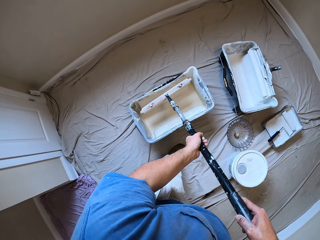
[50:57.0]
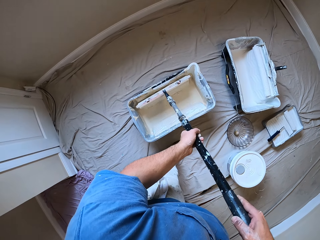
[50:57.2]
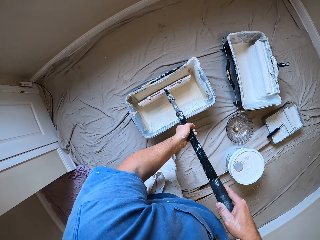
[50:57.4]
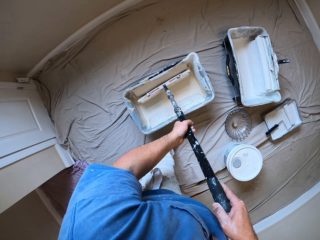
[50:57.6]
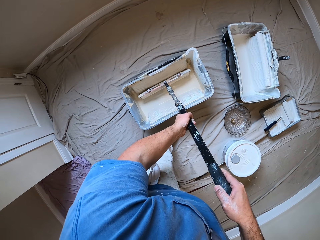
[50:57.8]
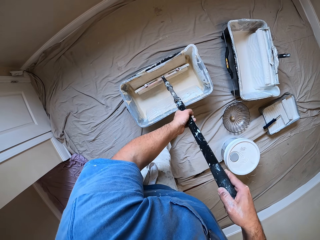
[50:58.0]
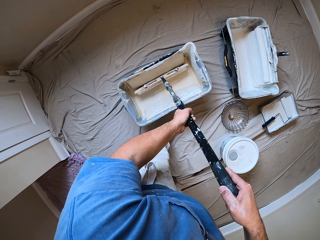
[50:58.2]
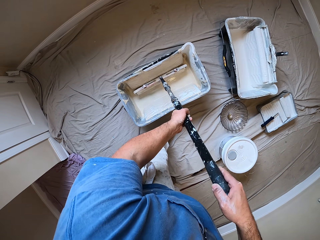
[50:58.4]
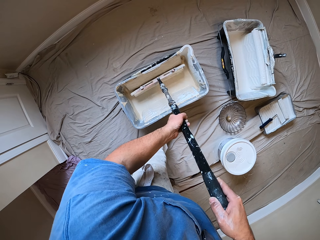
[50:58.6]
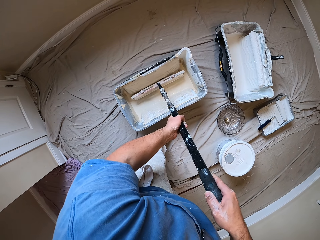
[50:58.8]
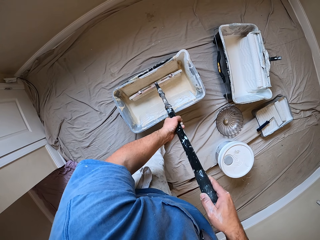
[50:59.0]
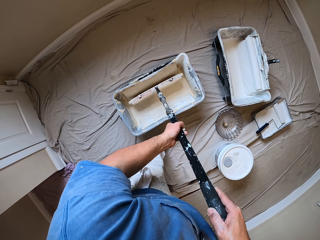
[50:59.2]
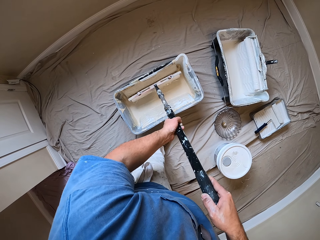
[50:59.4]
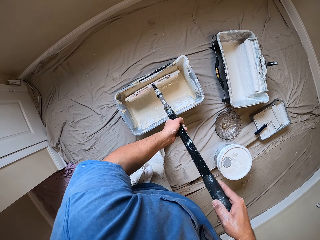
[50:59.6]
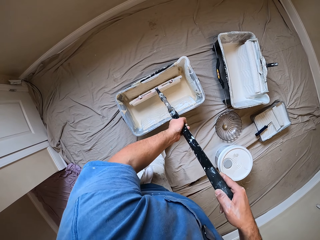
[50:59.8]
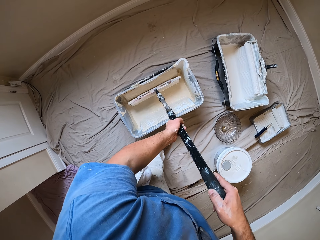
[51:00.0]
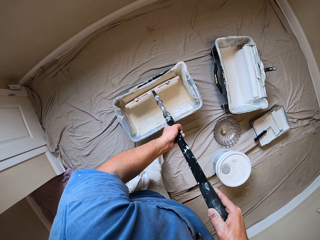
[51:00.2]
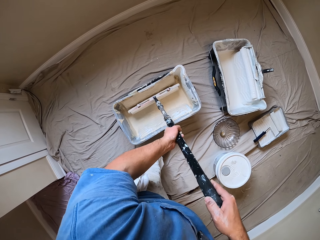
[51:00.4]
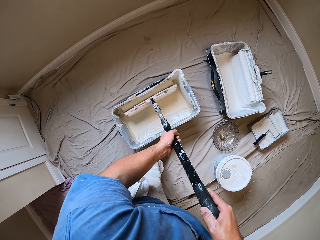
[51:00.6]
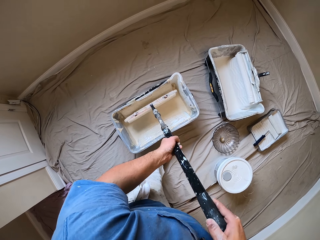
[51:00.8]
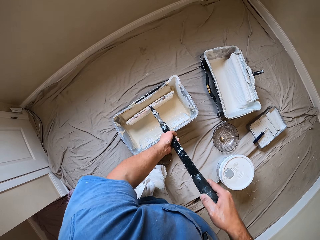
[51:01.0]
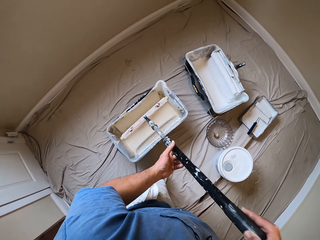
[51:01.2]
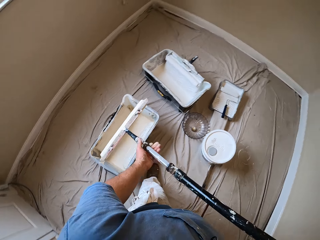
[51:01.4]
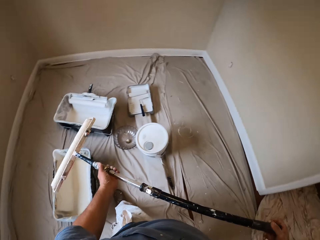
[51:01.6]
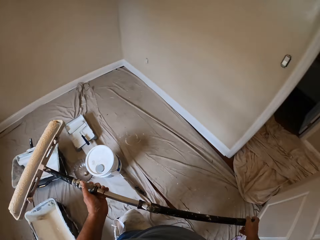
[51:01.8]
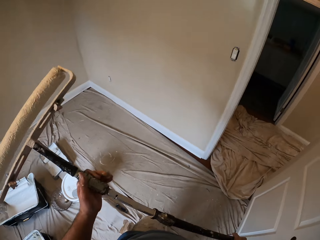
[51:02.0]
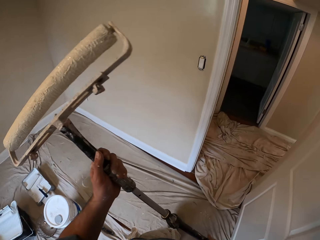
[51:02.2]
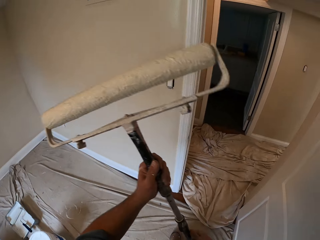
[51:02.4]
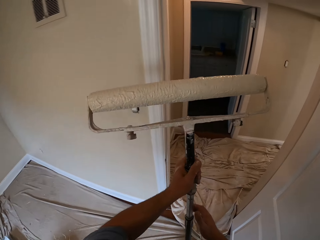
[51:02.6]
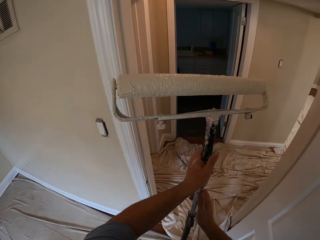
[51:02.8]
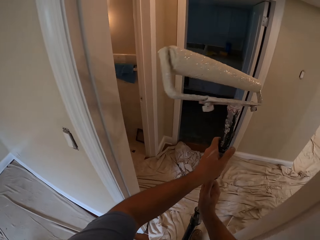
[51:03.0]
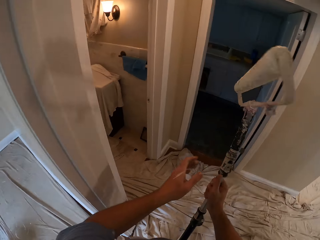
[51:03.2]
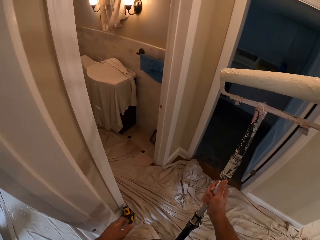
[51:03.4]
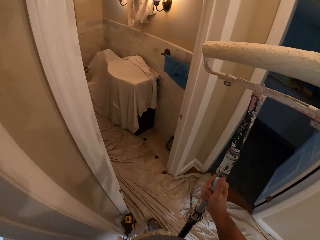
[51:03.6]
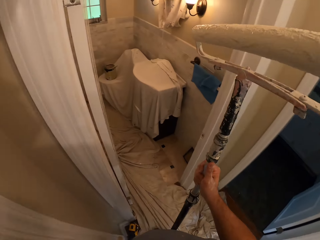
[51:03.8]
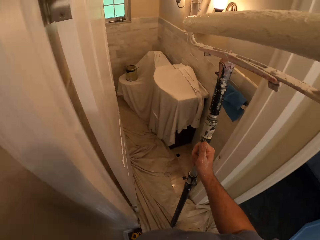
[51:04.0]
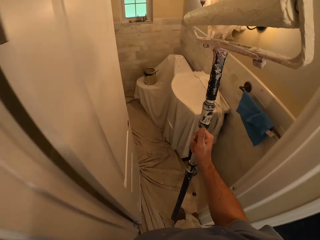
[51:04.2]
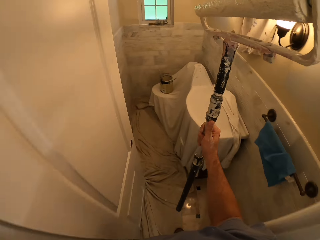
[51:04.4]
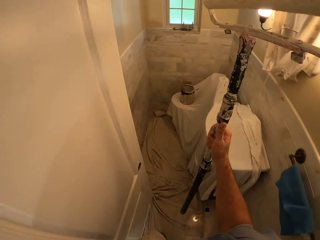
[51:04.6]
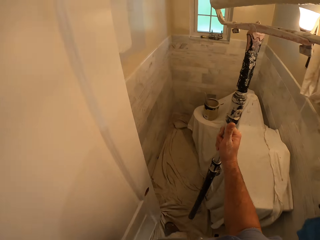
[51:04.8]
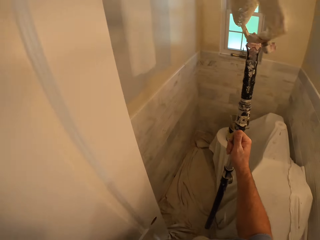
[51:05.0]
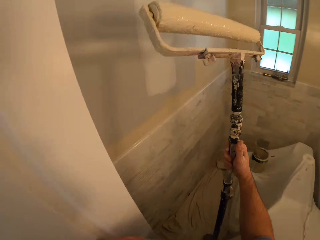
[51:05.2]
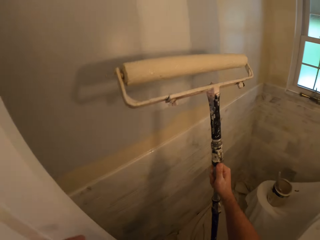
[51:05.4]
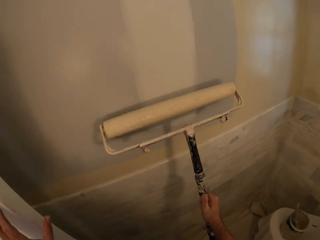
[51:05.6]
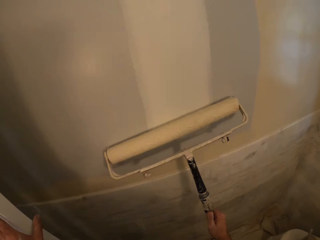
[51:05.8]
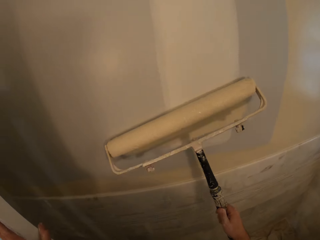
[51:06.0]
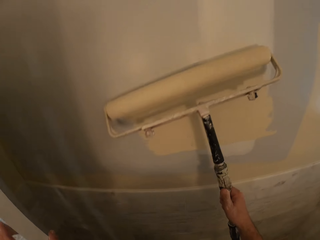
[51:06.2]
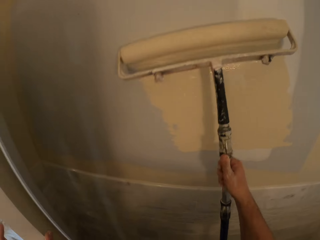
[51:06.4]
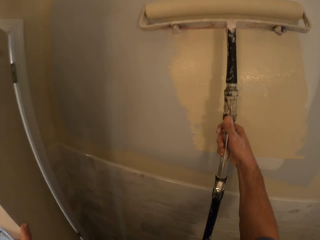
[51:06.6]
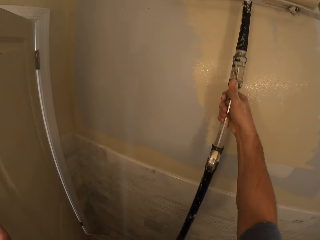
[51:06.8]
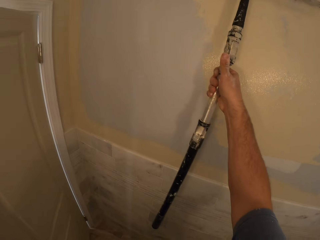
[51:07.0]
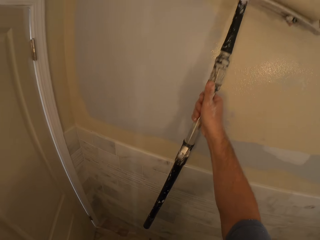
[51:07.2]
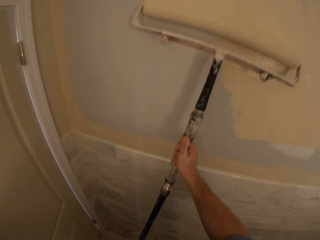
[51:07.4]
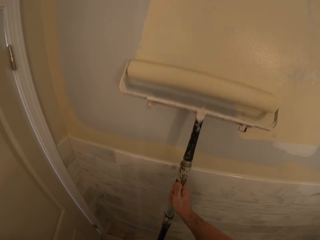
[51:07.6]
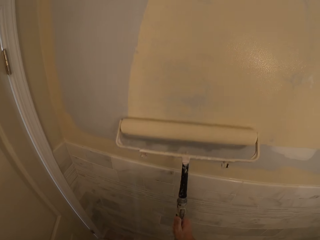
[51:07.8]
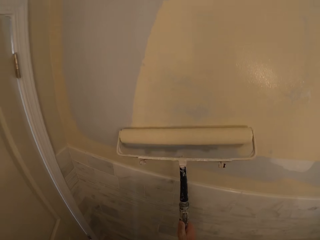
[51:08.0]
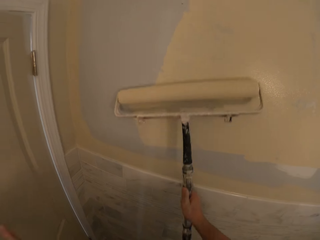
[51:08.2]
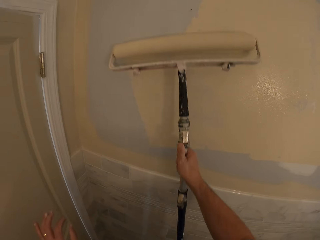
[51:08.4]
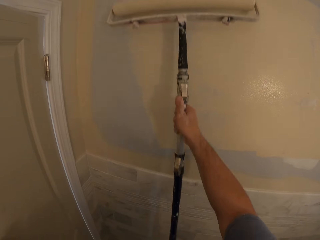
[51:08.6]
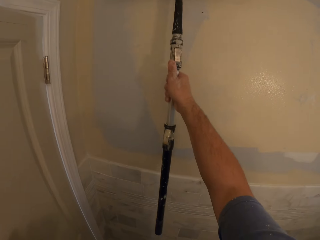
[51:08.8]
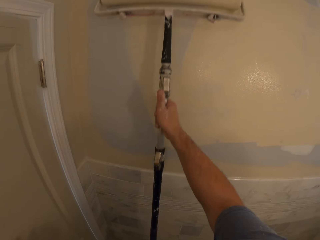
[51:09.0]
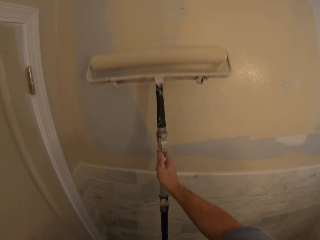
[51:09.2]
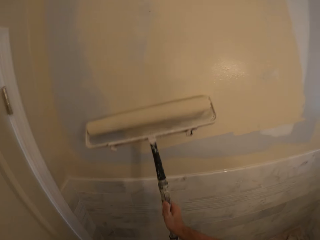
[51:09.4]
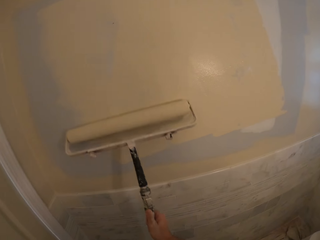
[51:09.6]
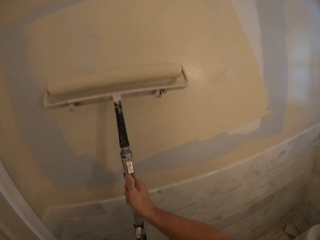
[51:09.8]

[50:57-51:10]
The camera wearer continuously dips the paint roller into a paint container. He rolls the roller into the paint. He removes the paint roller from the paint container and walks to the other room with the paint roller in his hands. He paints the wall of the room with the paint roller.

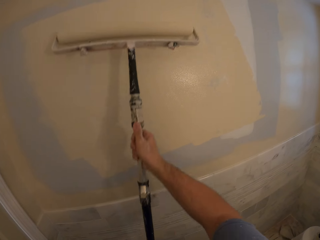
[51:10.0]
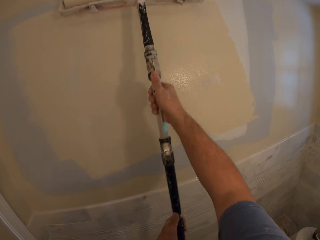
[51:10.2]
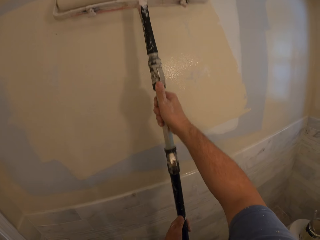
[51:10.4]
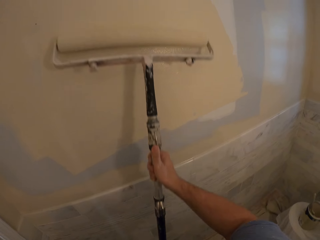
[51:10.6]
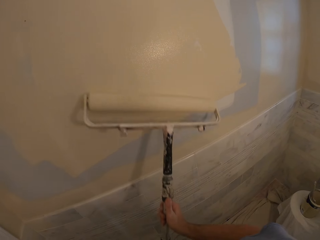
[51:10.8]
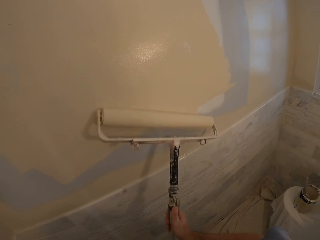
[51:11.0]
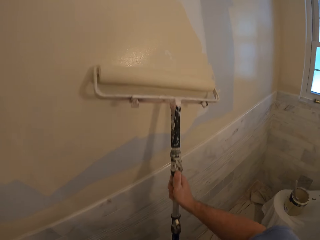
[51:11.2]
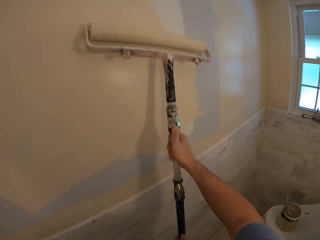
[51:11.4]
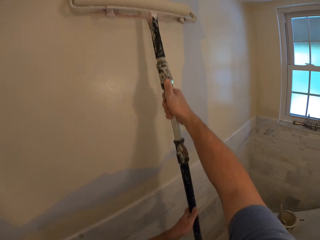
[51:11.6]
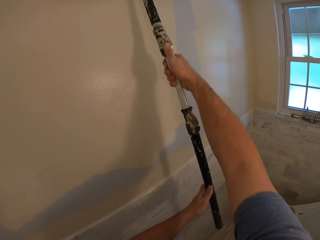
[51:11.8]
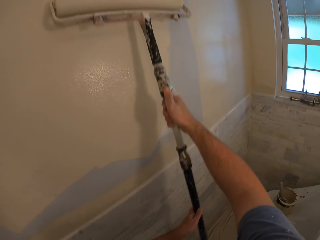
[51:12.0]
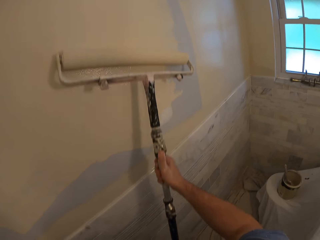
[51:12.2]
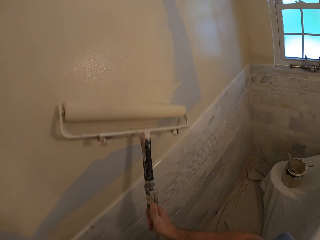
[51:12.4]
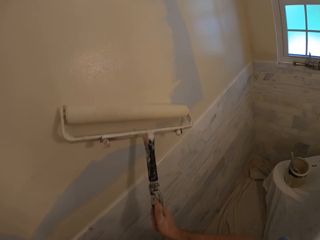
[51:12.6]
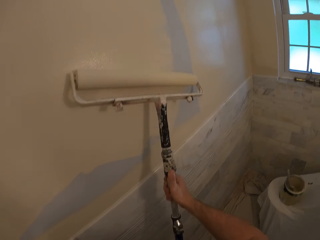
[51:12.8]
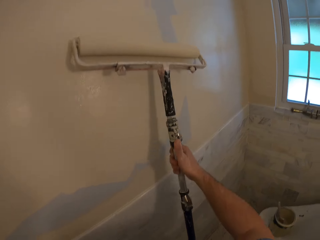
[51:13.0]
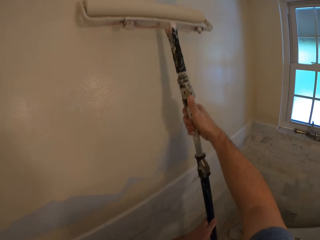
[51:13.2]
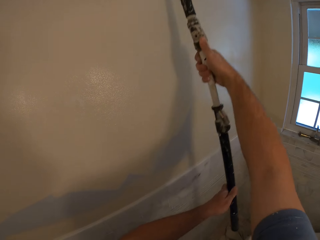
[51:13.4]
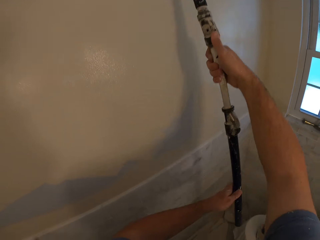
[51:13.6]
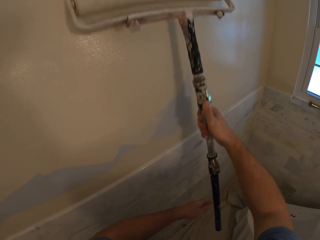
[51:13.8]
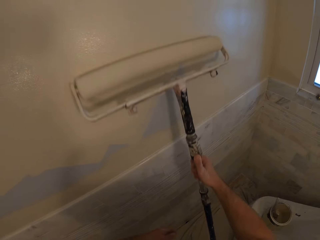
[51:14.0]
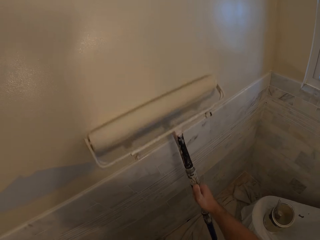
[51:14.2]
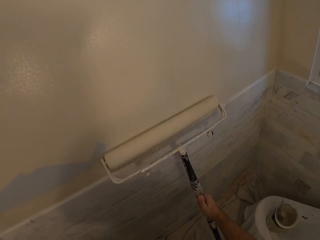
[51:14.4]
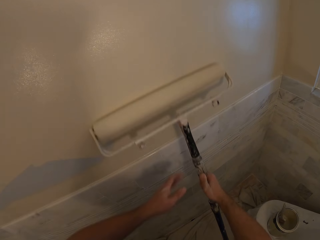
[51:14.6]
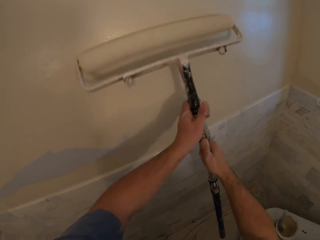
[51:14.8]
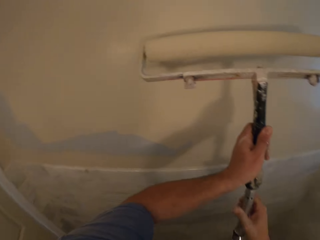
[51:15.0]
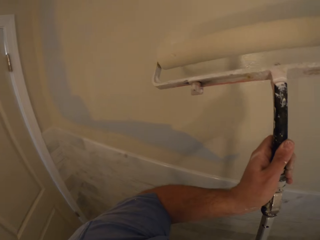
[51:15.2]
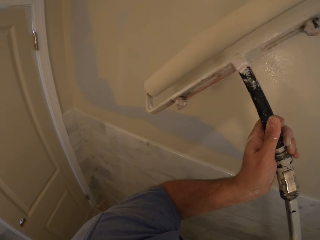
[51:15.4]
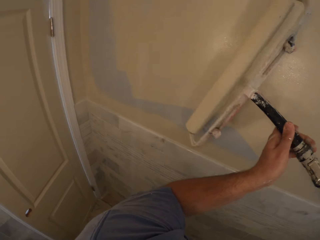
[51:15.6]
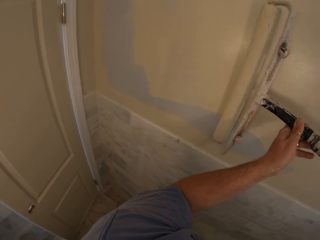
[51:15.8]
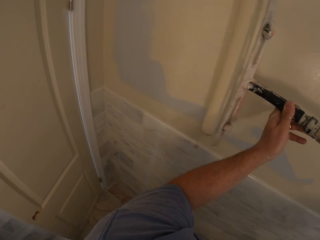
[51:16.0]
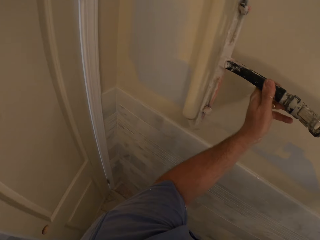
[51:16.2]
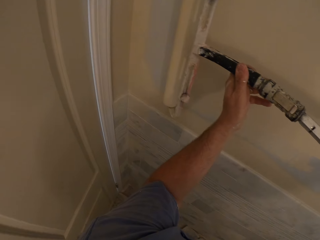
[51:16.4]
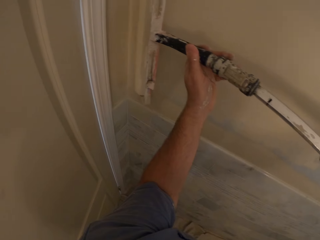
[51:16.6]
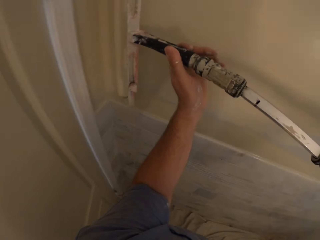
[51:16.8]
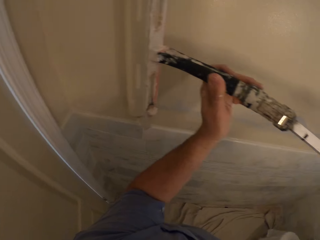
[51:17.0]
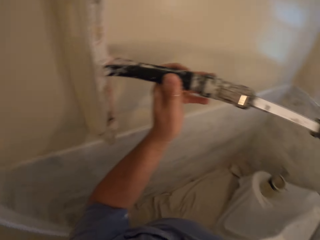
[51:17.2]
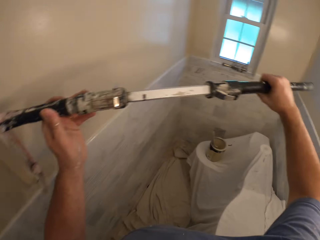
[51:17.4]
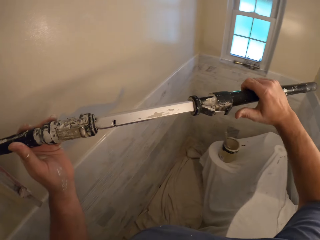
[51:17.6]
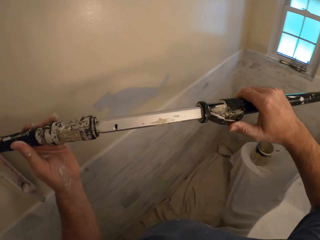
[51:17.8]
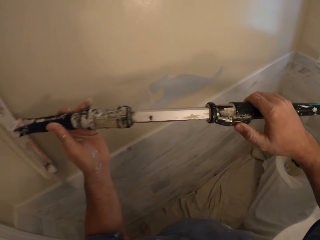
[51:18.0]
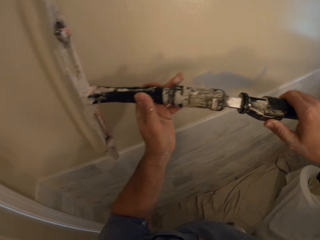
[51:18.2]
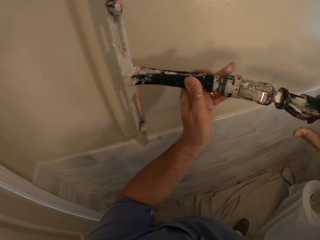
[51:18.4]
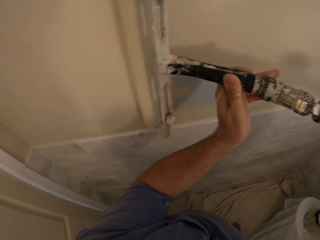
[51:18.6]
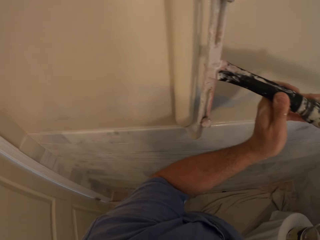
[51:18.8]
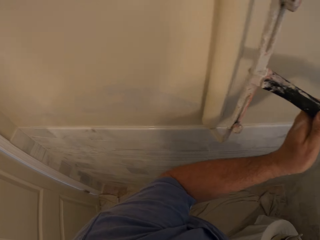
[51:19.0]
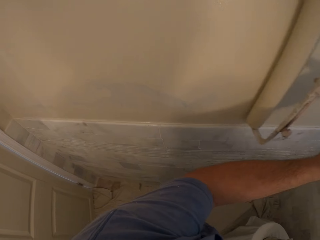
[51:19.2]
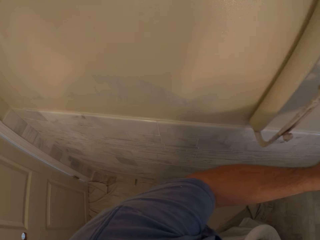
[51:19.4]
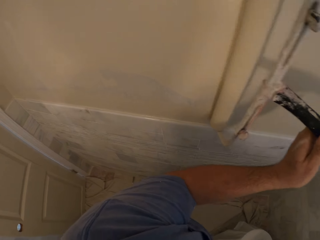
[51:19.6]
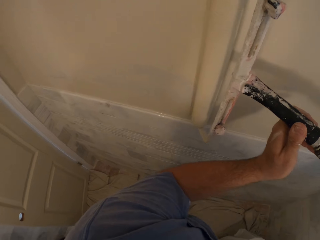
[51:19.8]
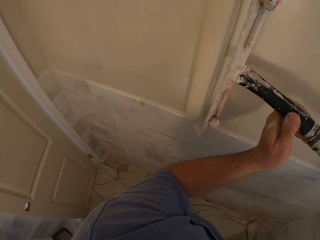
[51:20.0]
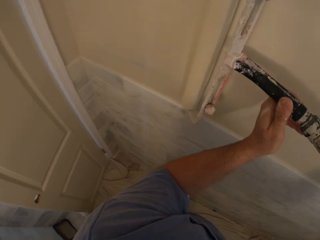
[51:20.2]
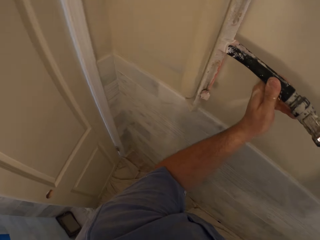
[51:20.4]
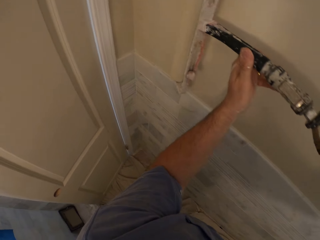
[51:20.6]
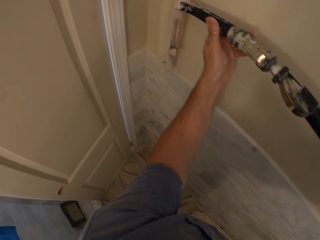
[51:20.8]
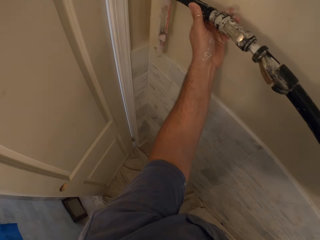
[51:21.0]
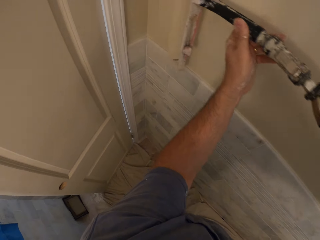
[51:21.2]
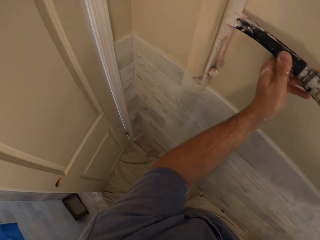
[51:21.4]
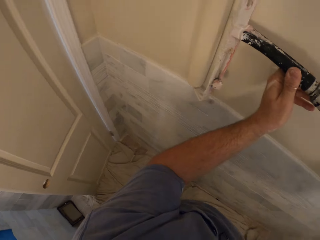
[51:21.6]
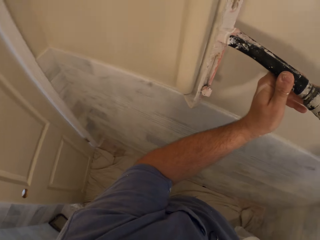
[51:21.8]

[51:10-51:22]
The camera wearer holds the roller brush closer. They paint the wall.
